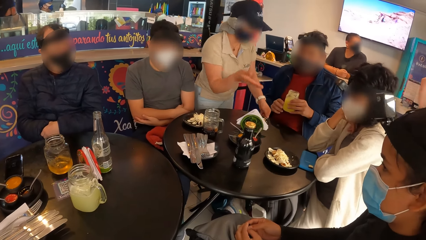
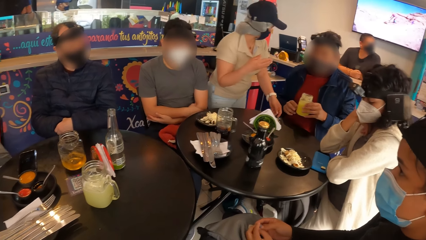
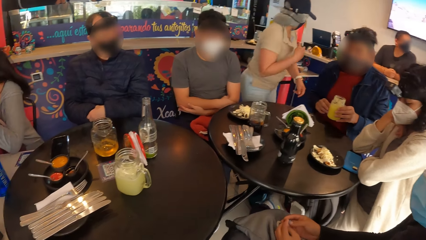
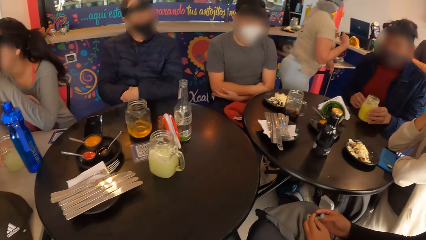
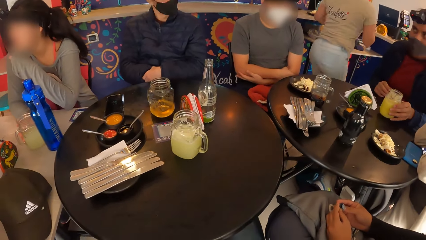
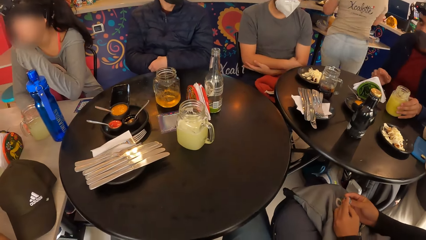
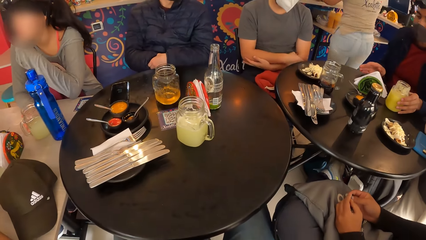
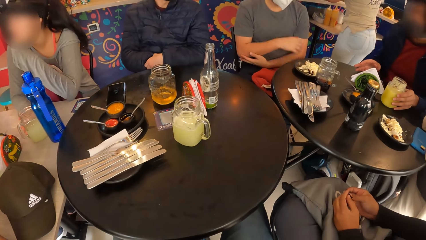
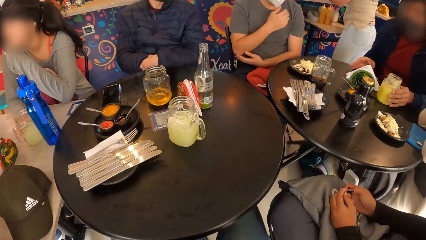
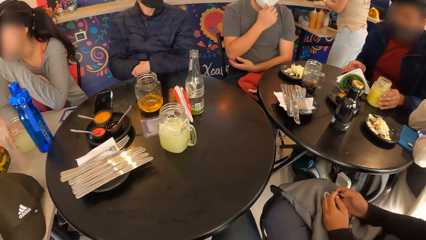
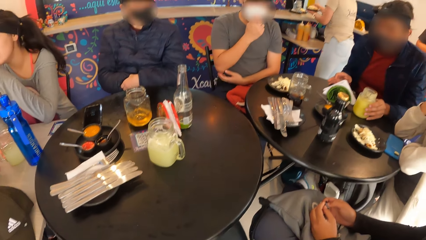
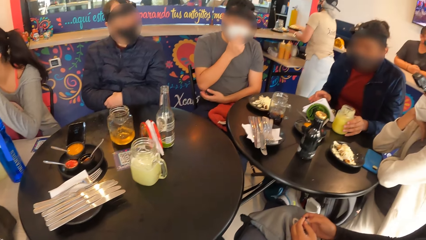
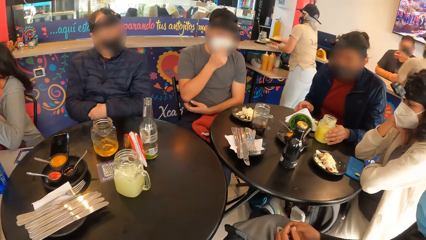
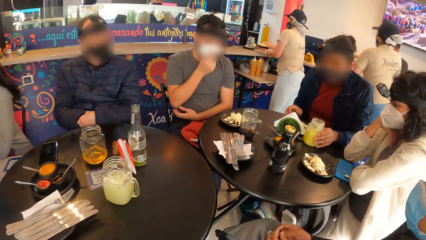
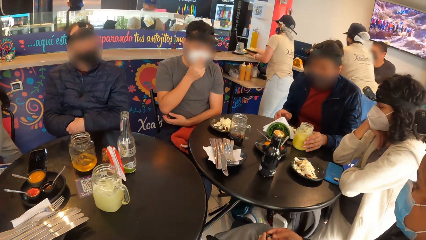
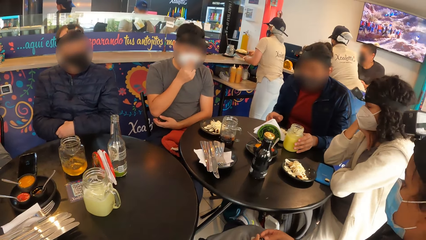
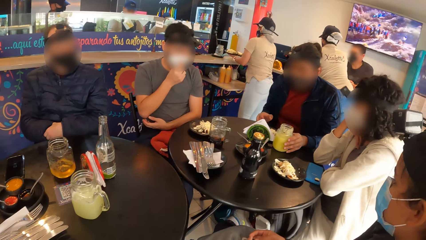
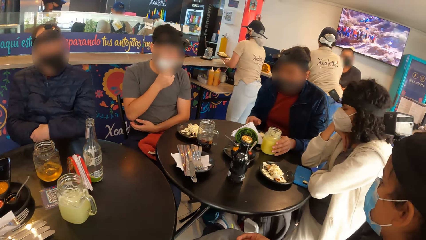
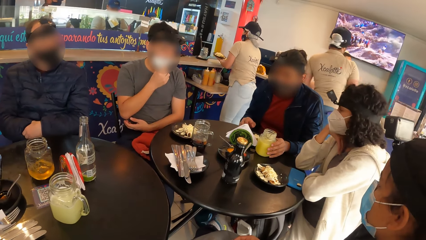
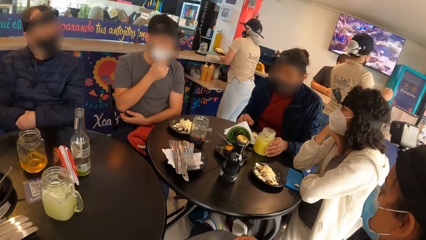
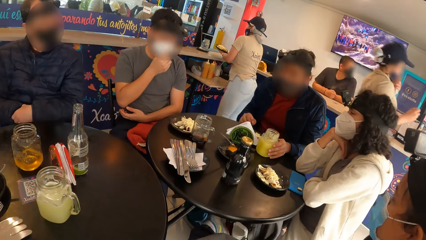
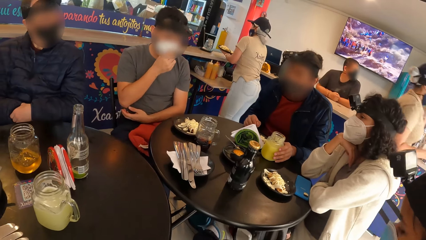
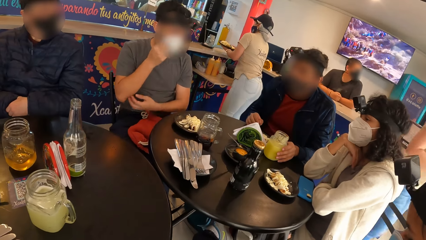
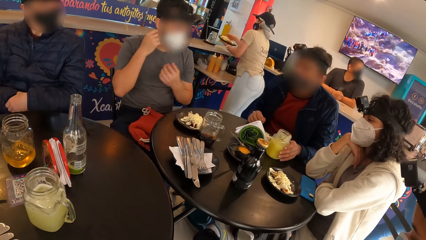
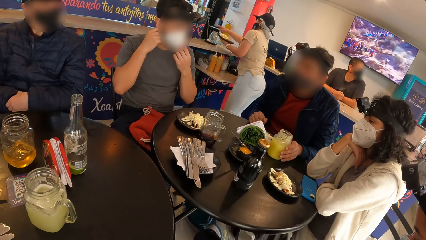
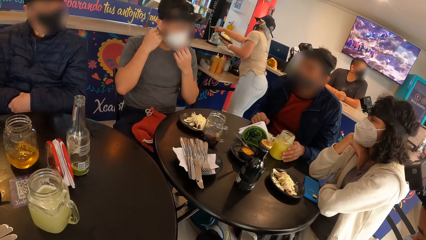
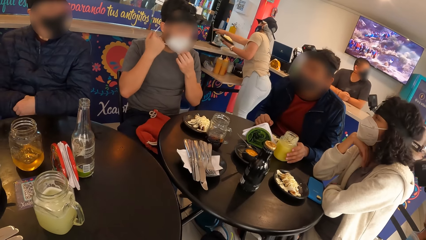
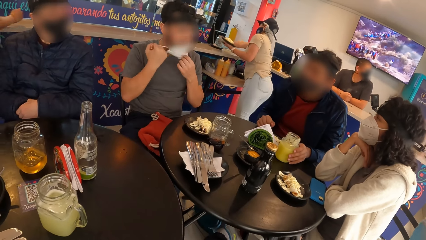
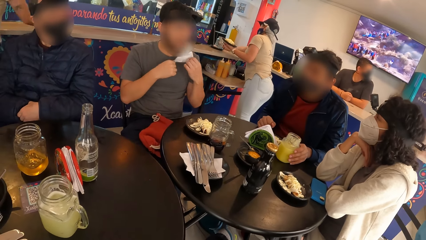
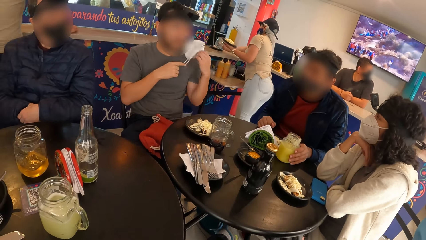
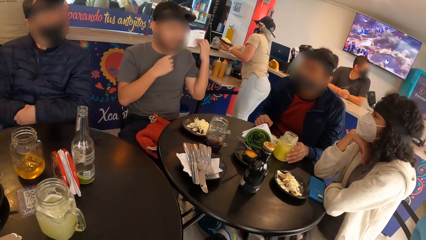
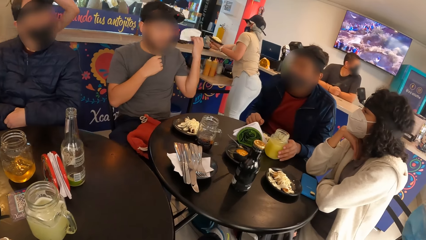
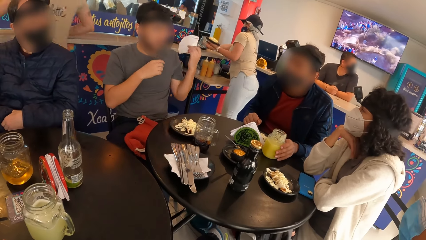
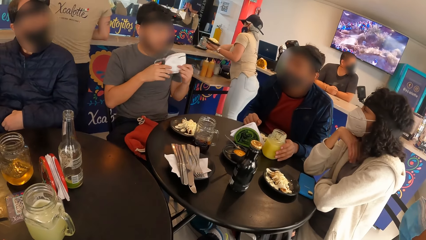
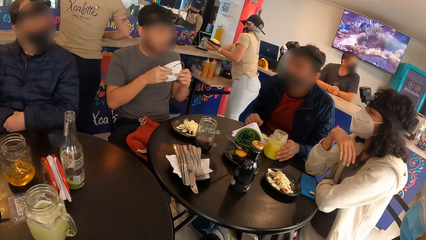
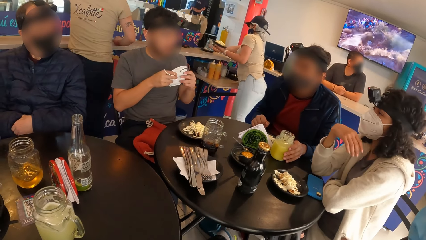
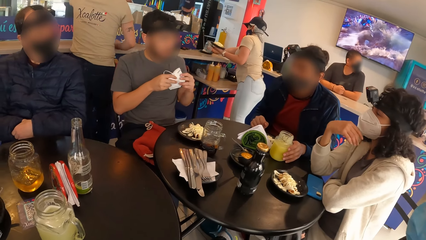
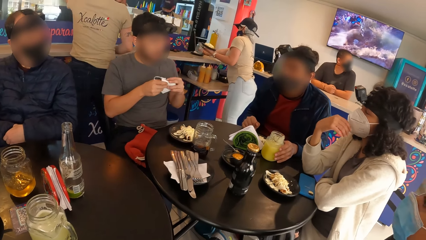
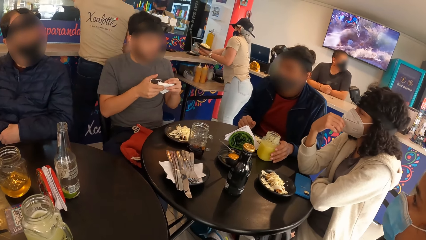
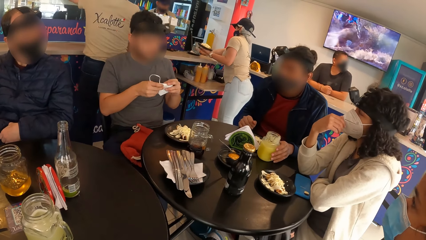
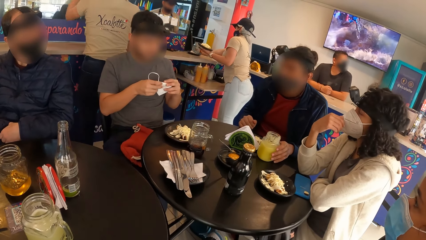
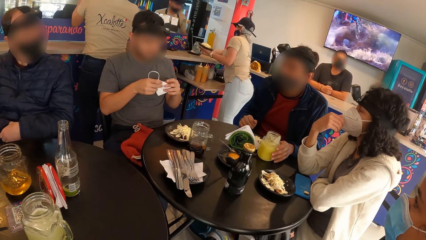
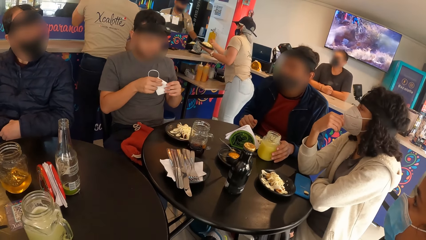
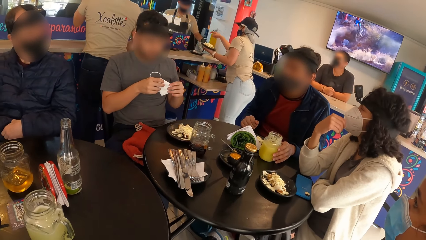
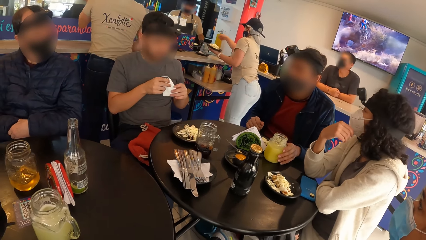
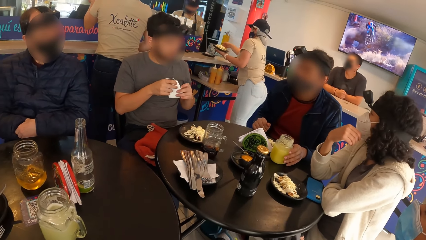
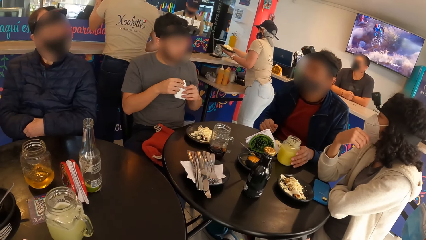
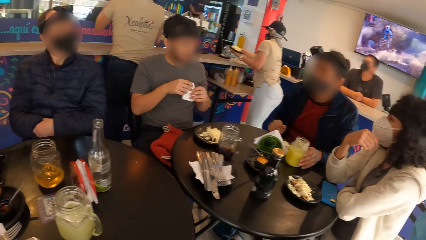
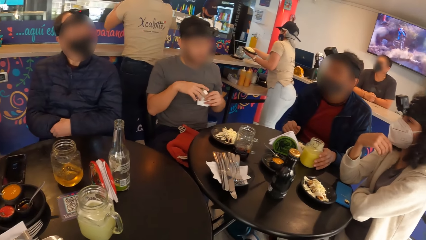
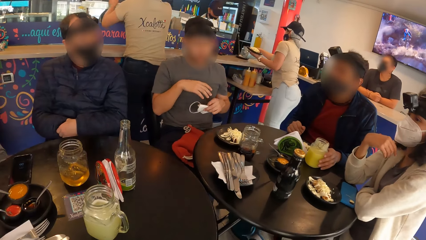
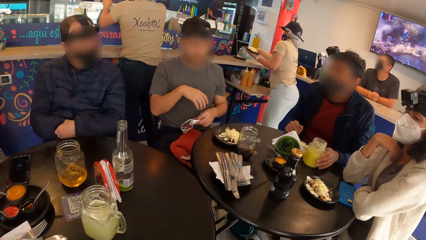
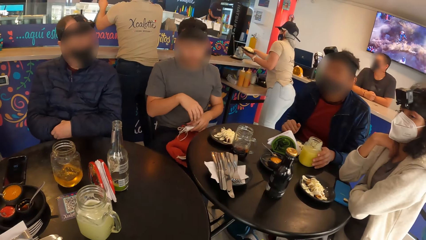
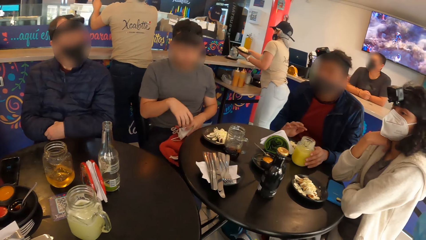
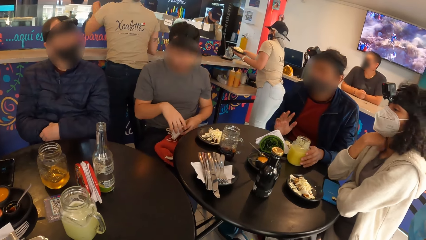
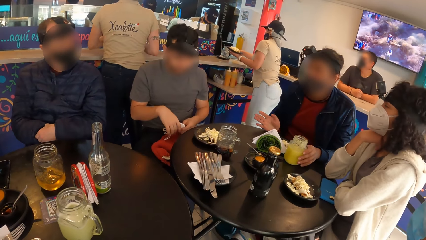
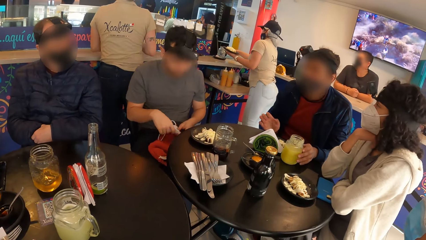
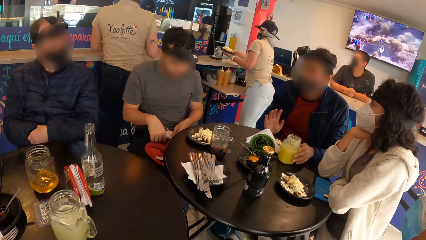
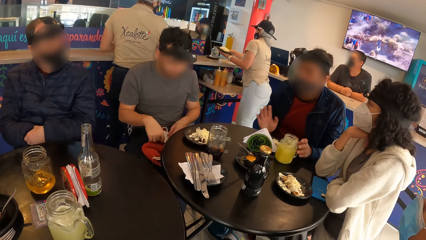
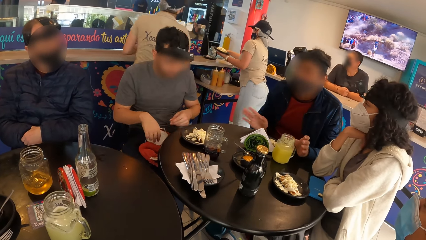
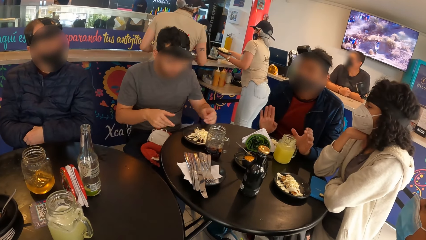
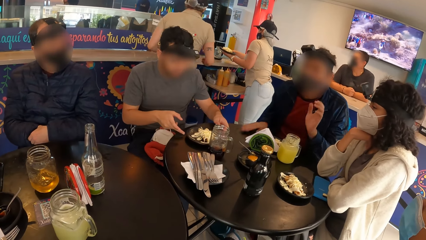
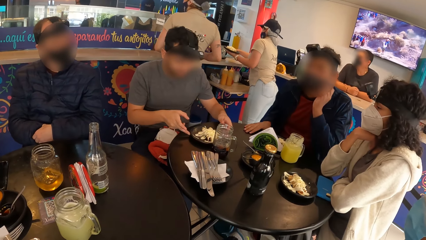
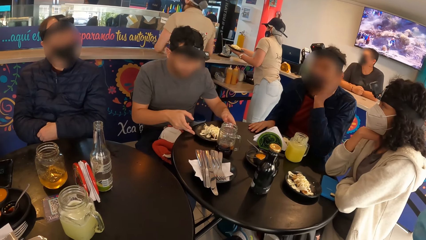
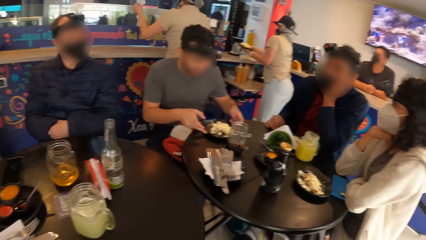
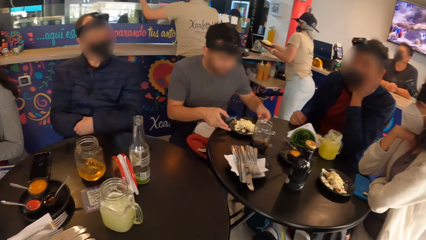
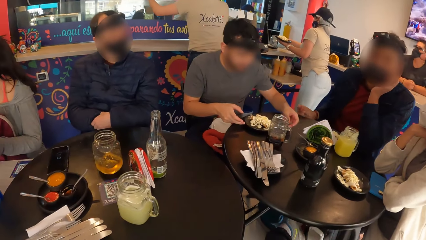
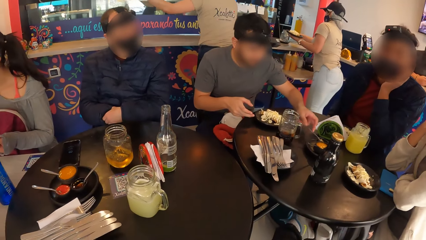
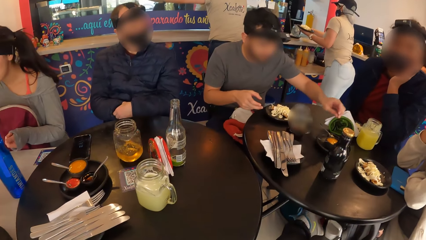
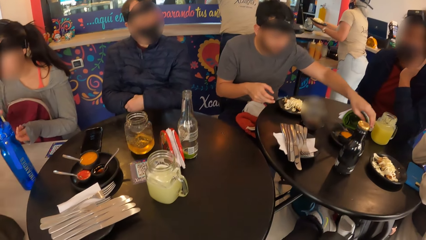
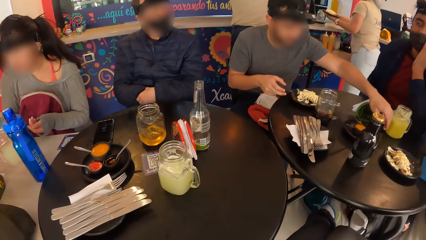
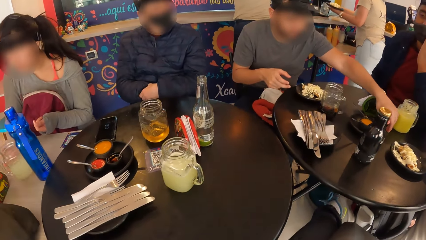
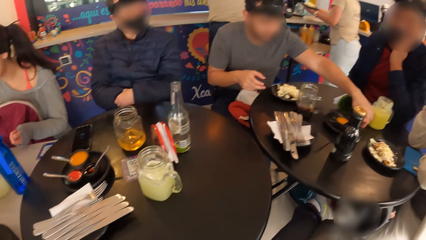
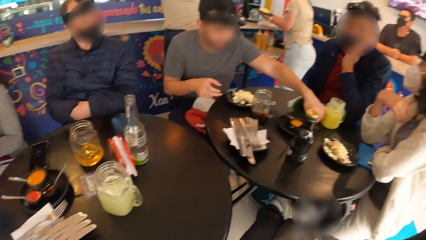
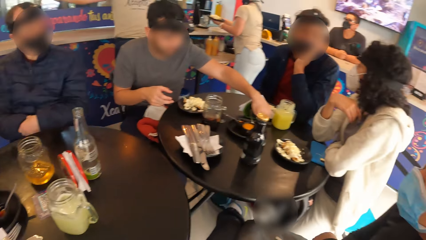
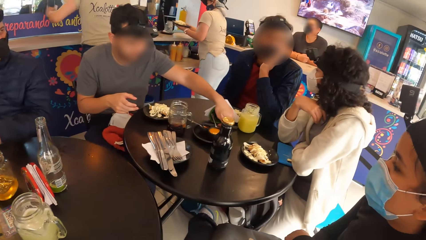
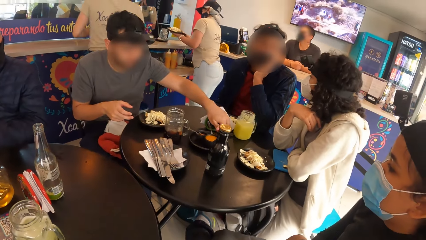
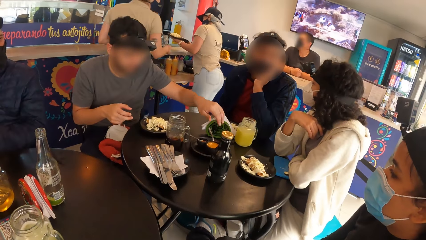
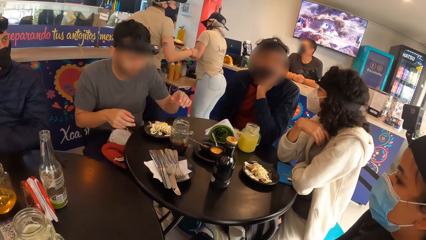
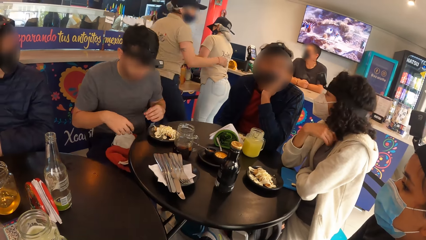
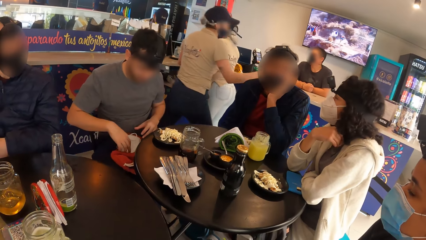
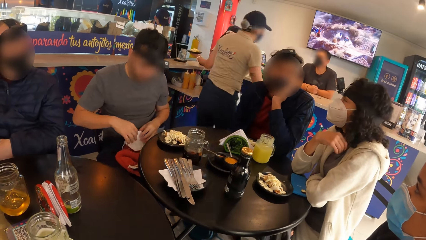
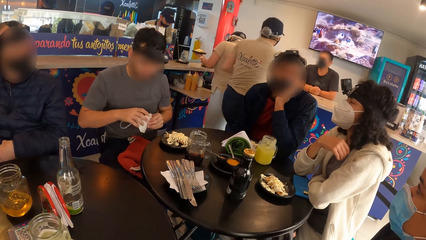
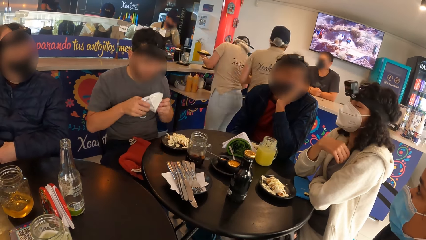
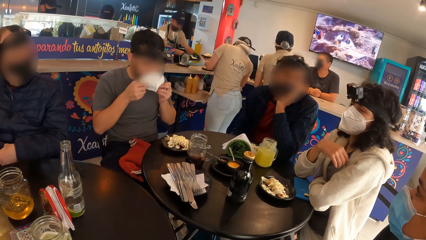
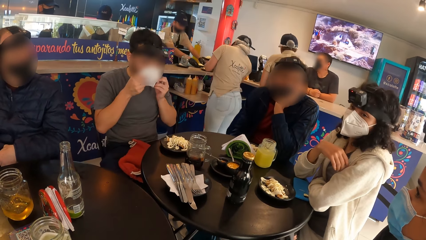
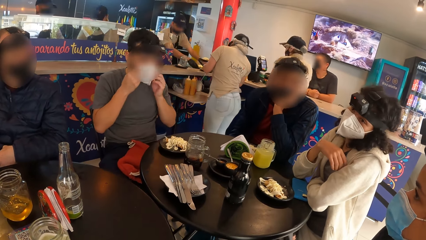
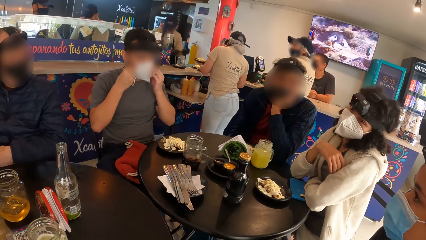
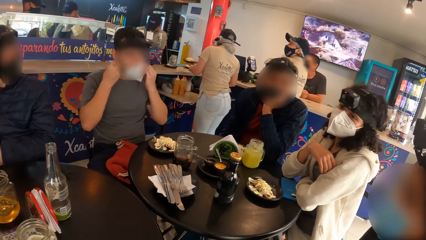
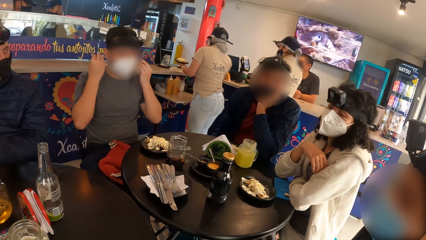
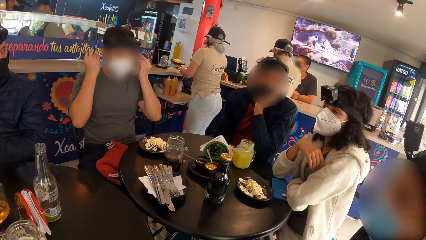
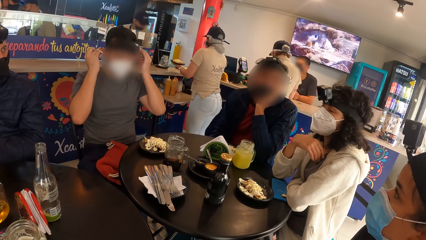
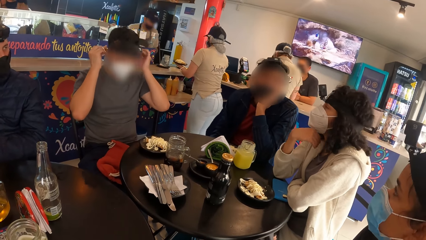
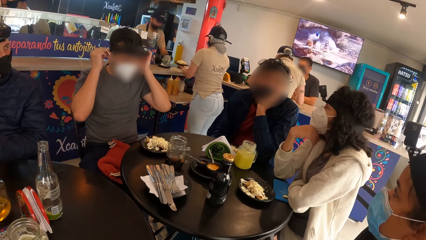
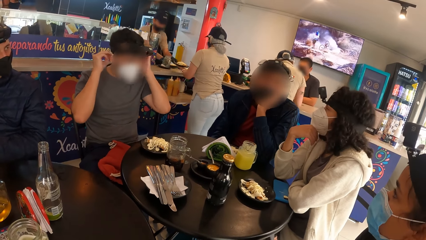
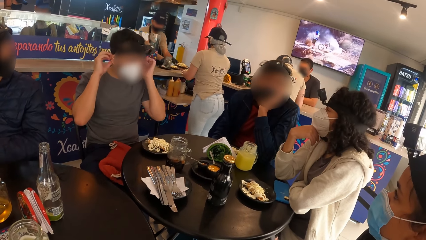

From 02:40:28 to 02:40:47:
A man drops the cup of juice on the table with his left hand. A waitress turns around. A woman interacts with two other men. Another man takes off the facemask from his face with both hands. The waitress packs some plates from the counter with both hands. The other man folds the facemask and places the facemask on his pelvis with both hands. The first man interacts with the other man and another woman. The first woman drops the cup on the table with her right hand. The other woman interacts with the first man and the other man. The other man picks the facemask from his pelvis with both hands and wears the facemask on his face with both hands.
